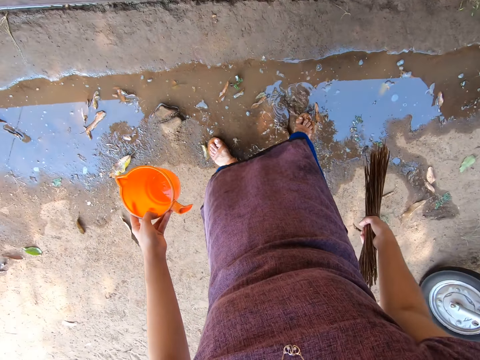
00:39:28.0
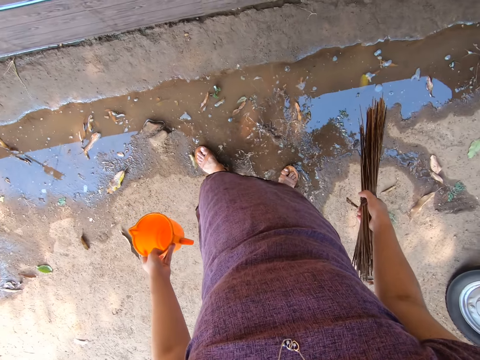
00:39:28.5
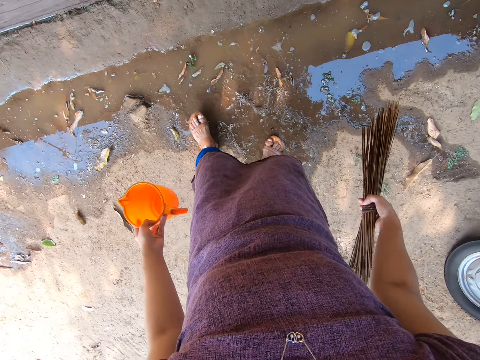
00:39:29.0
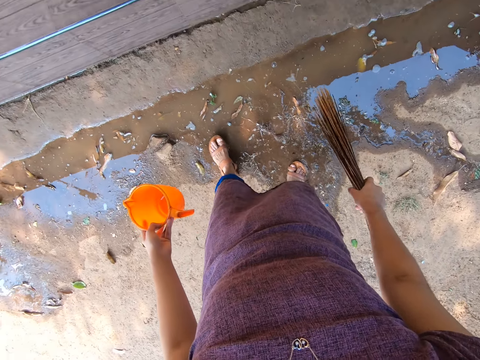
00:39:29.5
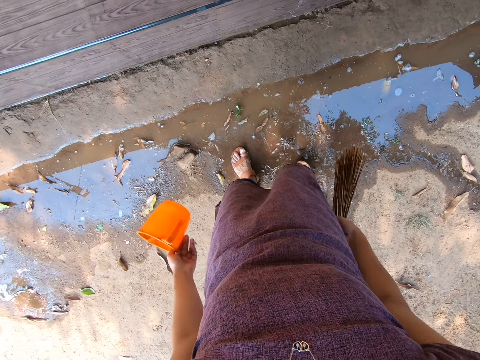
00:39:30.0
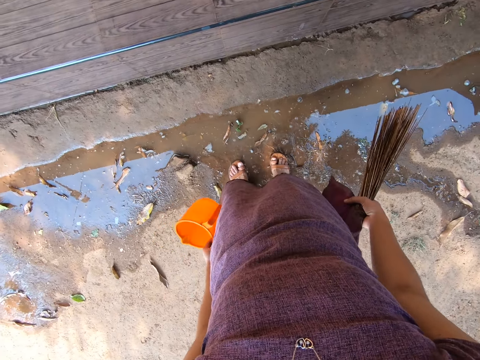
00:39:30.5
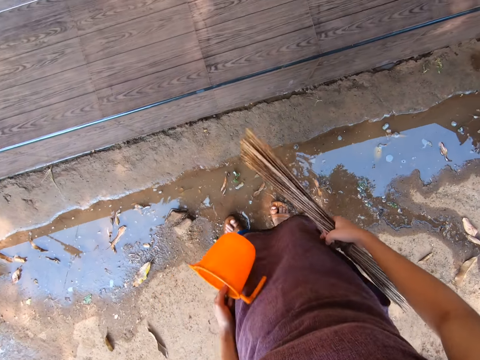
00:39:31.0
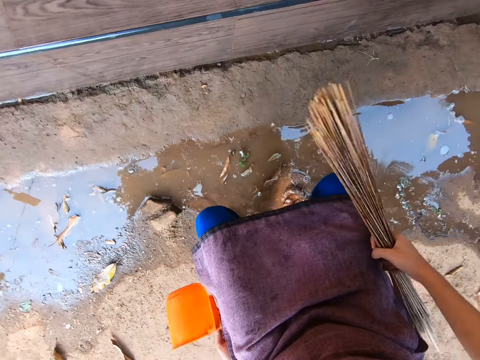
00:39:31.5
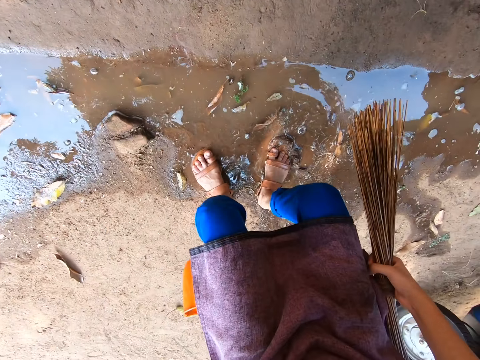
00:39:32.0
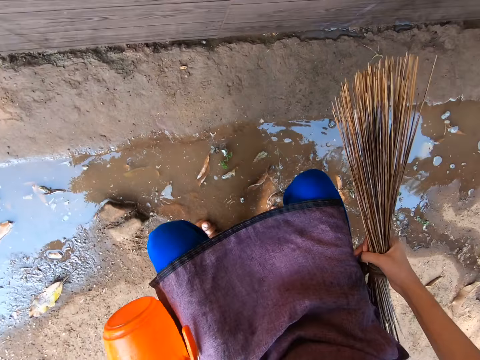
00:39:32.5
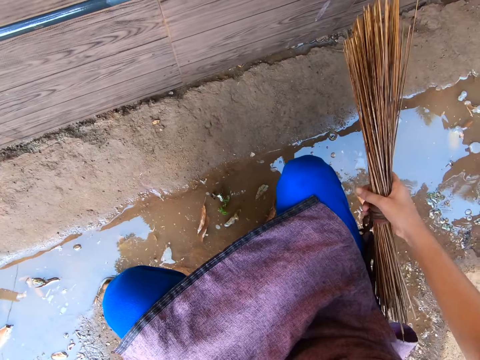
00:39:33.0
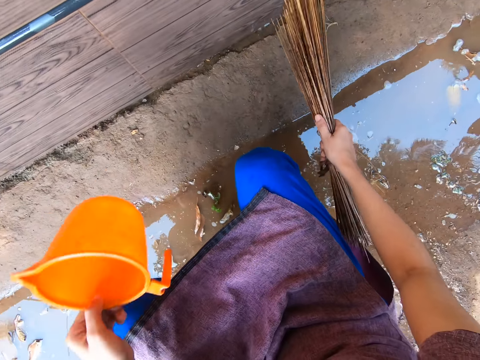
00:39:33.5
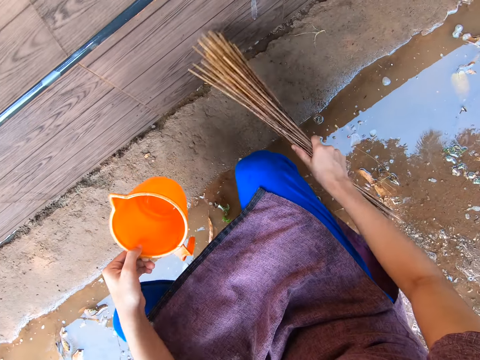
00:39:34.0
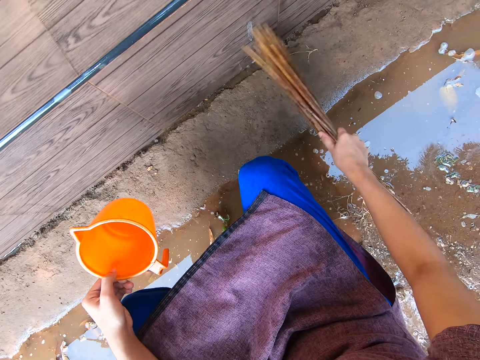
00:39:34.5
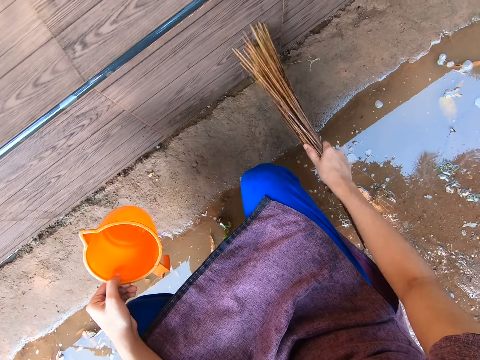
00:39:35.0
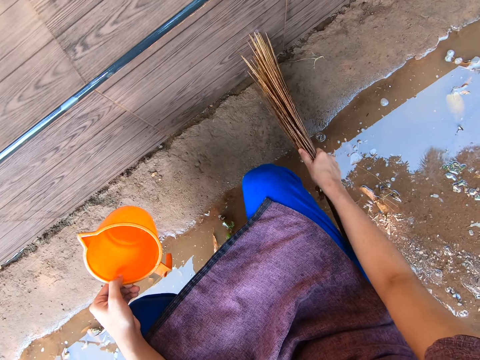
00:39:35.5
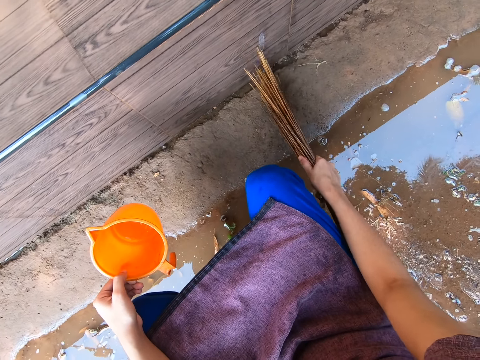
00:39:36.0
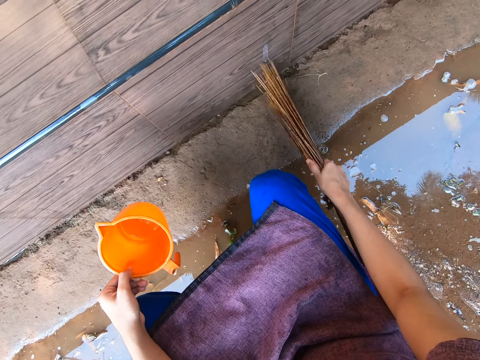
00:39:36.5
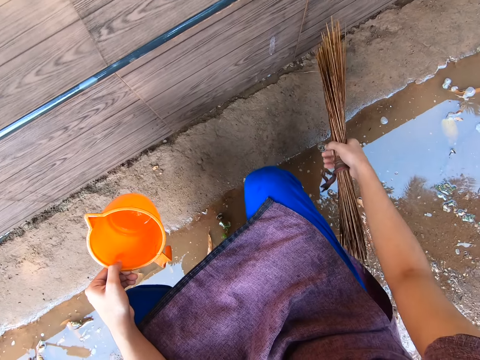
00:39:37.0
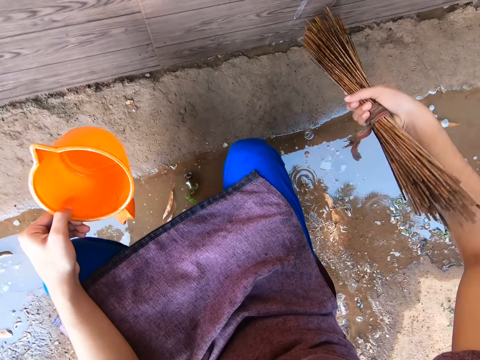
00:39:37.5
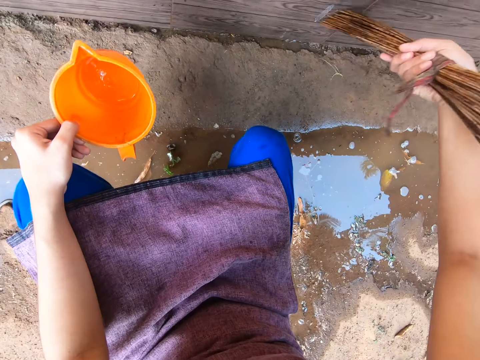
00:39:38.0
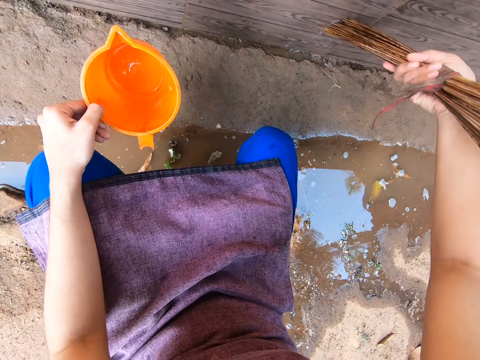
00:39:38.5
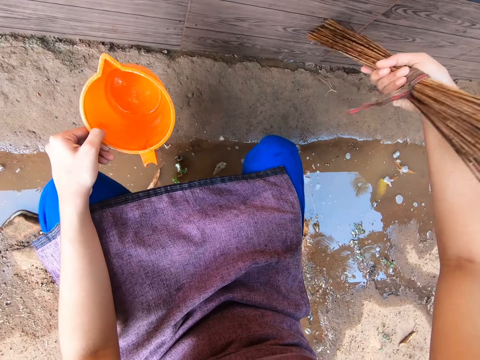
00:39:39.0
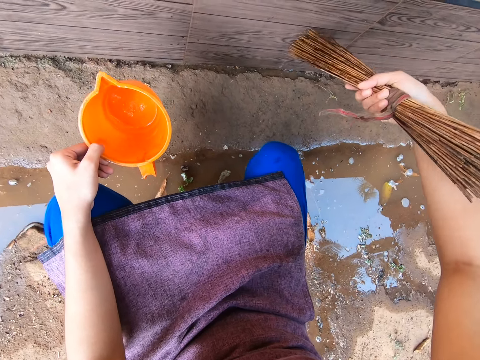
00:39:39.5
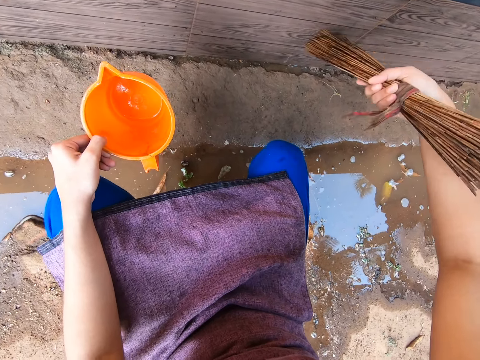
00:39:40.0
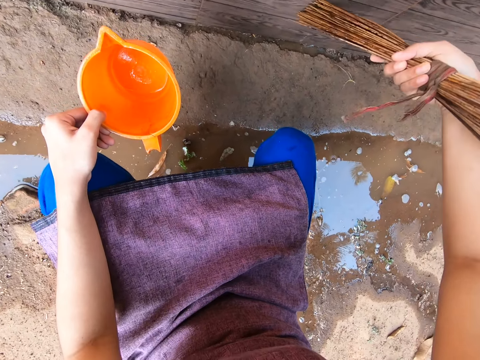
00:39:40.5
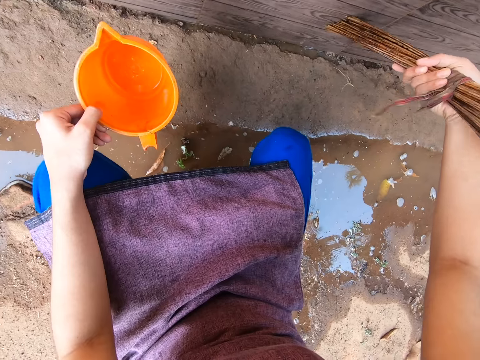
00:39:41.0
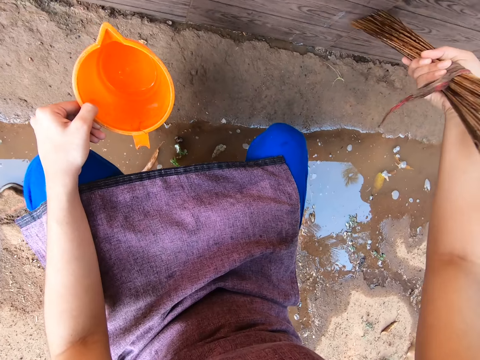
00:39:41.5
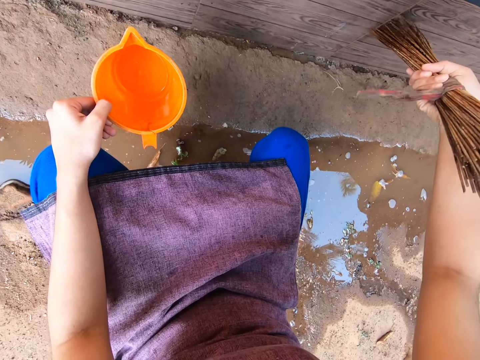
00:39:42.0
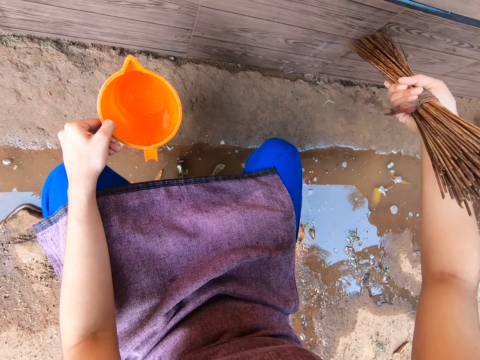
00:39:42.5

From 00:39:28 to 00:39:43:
The camera wearer touches her dress with both hands. She bends down. She scrubs the staircase with the broom in her right hand.

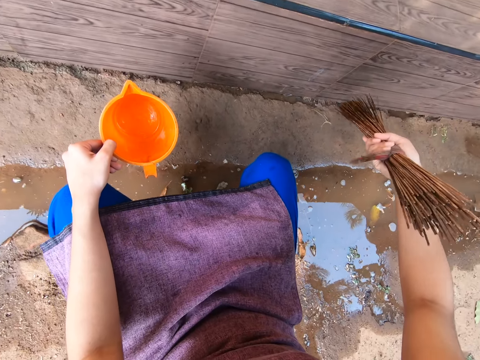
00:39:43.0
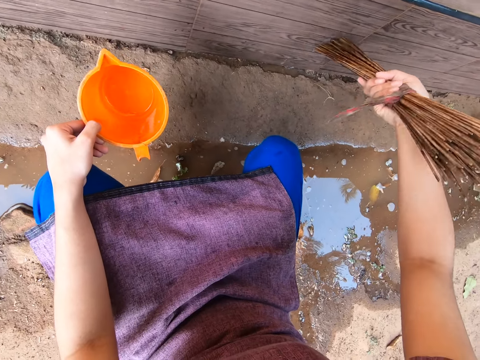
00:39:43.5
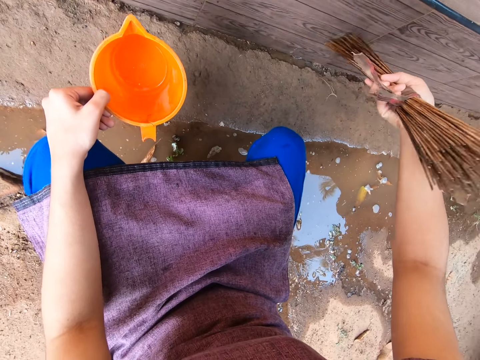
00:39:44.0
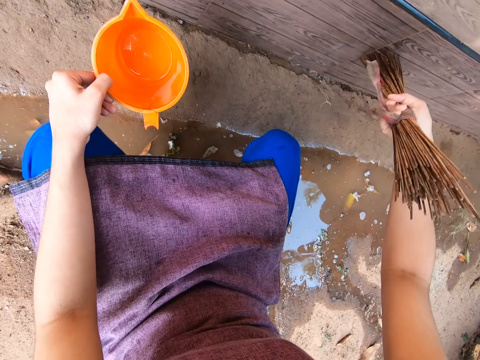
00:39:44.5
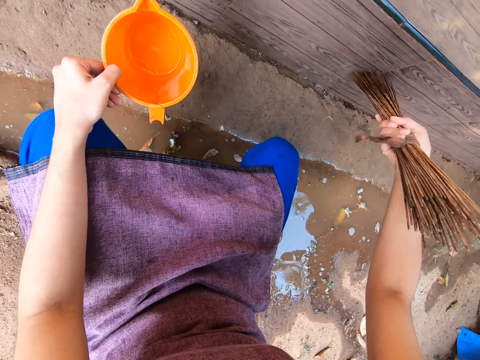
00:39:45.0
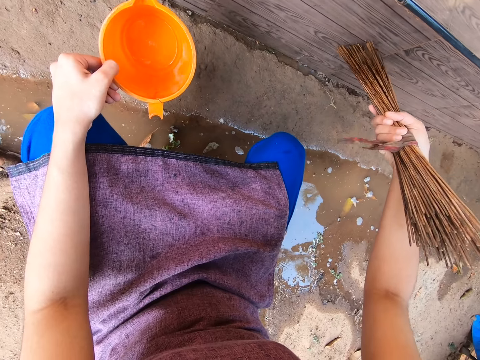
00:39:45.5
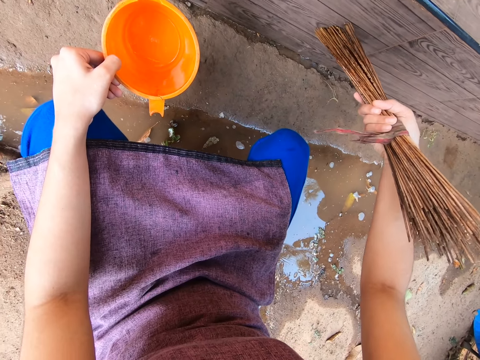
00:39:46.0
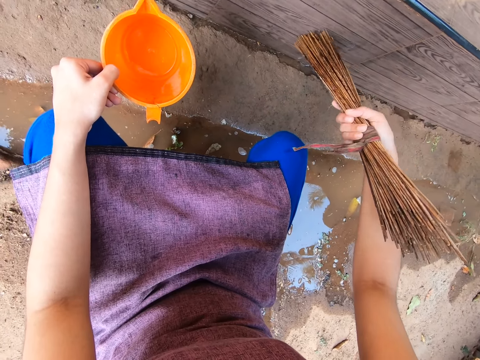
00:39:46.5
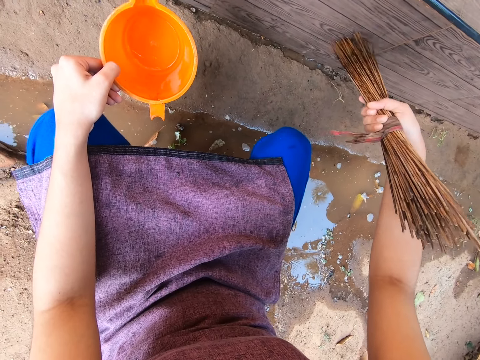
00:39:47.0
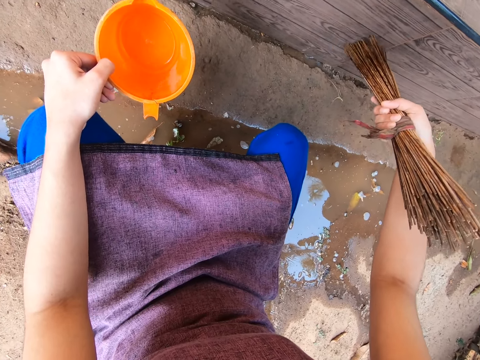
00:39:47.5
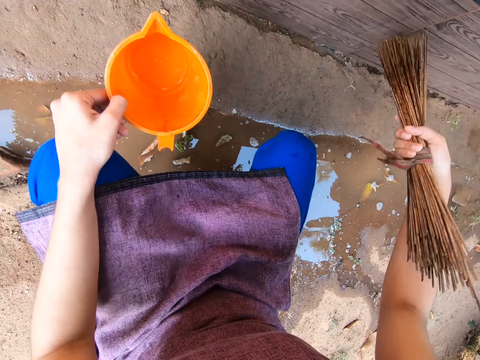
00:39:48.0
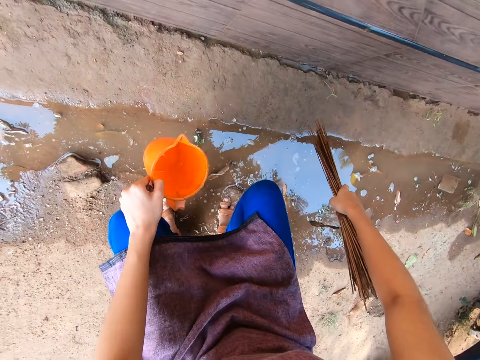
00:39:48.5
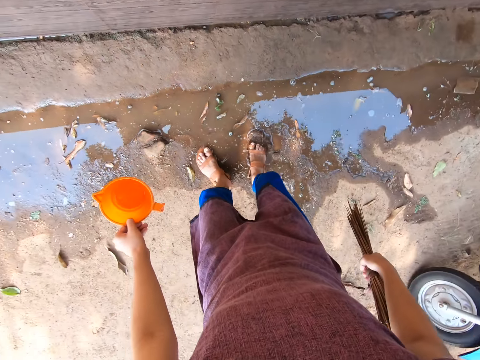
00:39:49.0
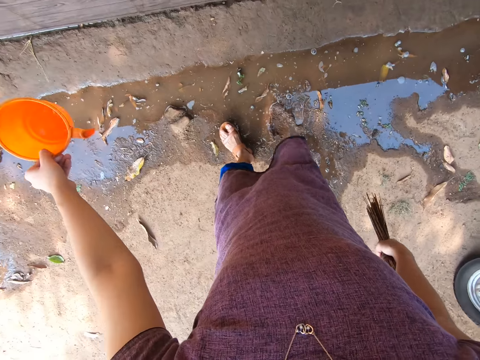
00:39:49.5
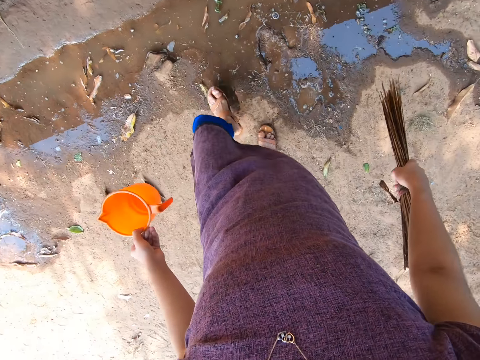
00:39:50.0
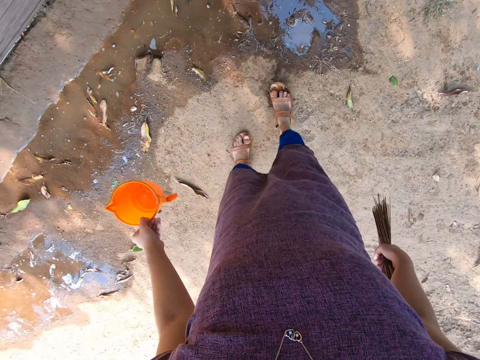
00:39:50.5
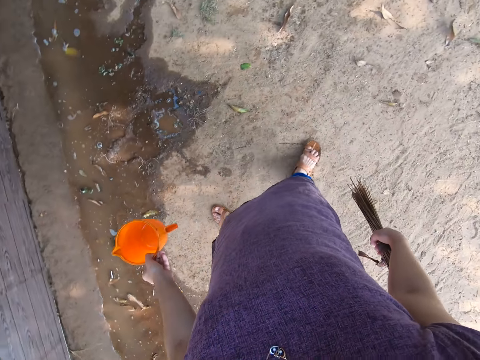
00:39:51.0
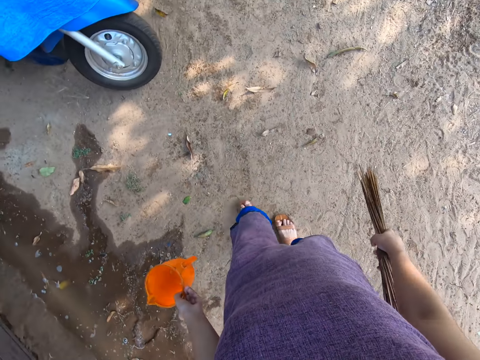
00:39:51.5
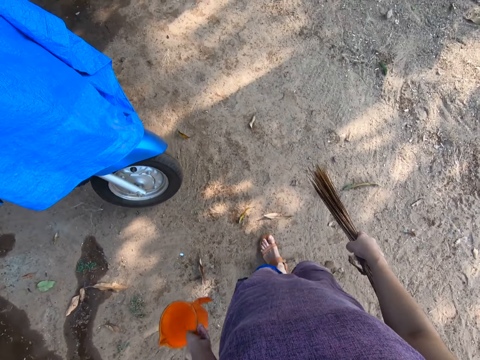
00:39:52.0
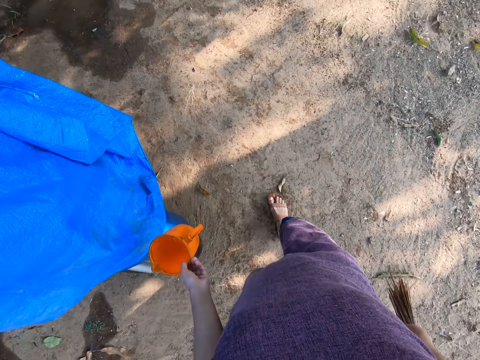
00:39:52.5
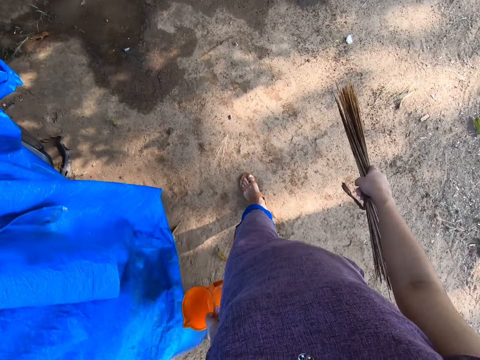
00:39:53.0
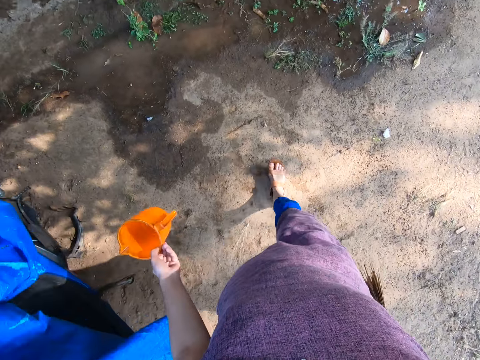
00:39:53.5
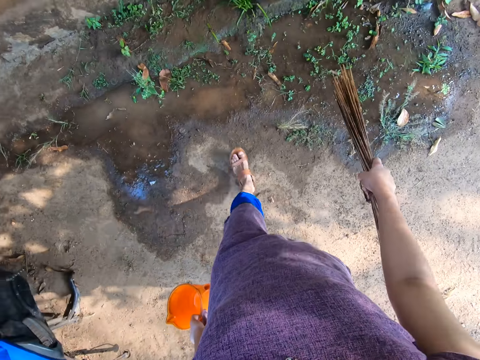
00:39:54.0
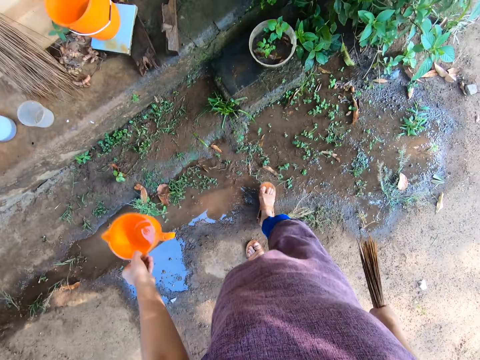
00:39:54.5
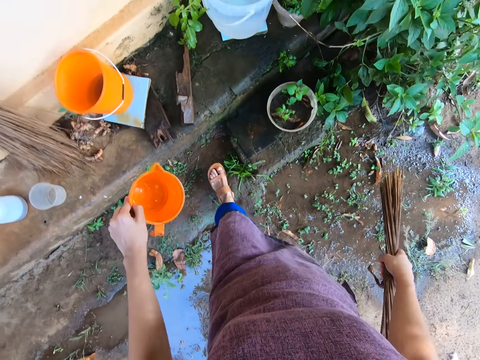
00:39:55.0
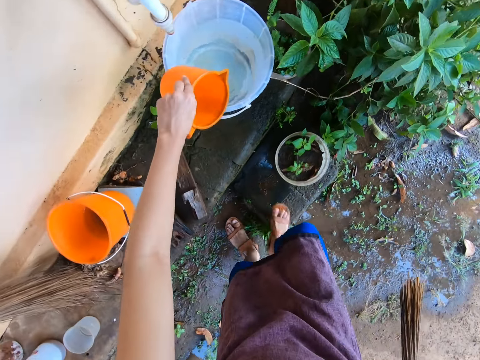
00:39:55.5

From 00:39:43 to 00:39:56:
The camera wearer walks around.
